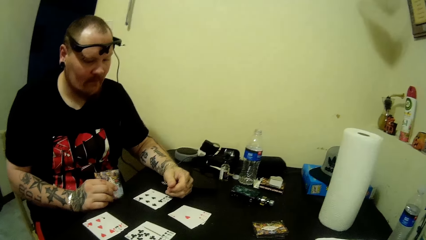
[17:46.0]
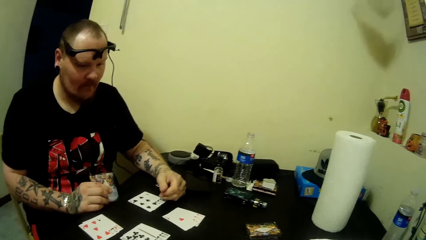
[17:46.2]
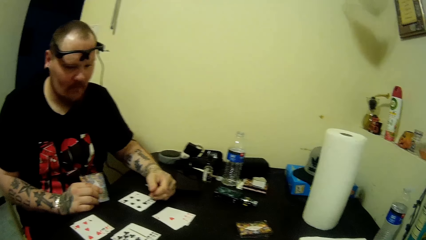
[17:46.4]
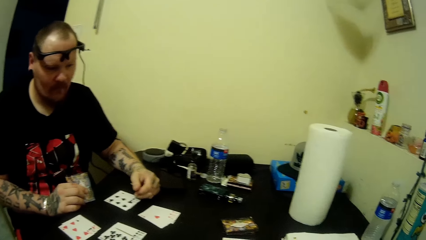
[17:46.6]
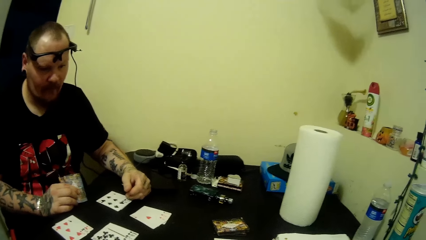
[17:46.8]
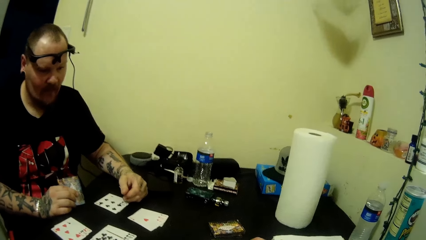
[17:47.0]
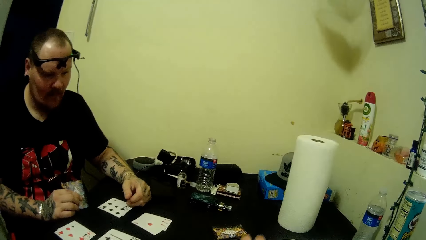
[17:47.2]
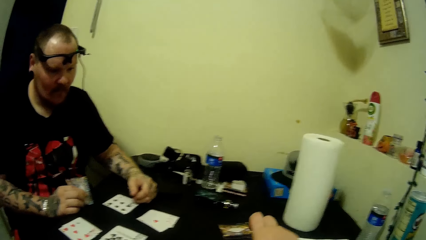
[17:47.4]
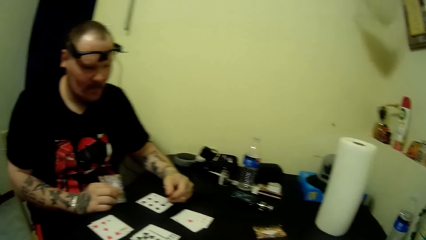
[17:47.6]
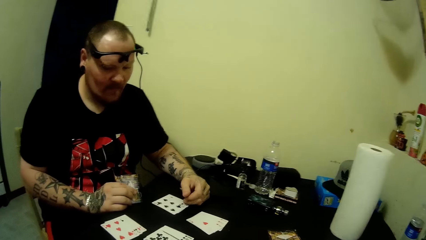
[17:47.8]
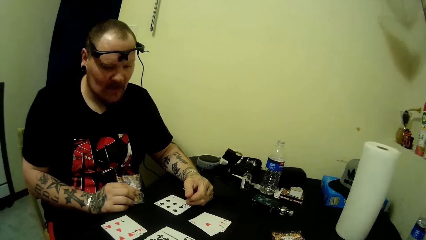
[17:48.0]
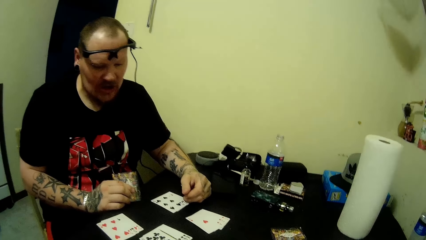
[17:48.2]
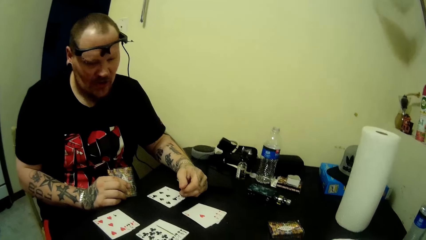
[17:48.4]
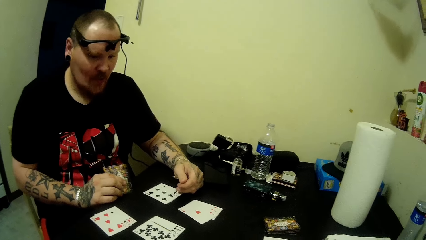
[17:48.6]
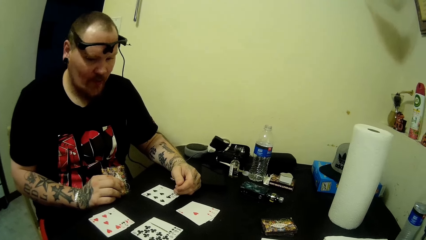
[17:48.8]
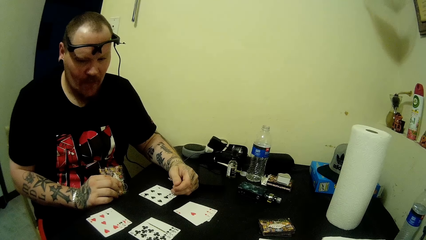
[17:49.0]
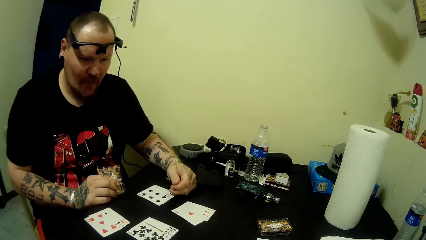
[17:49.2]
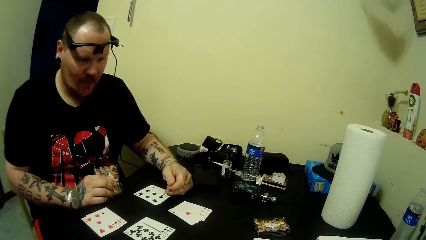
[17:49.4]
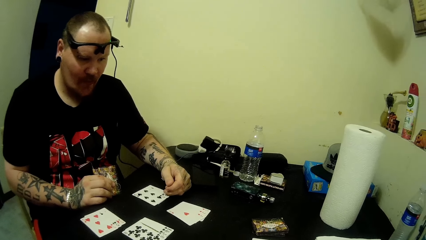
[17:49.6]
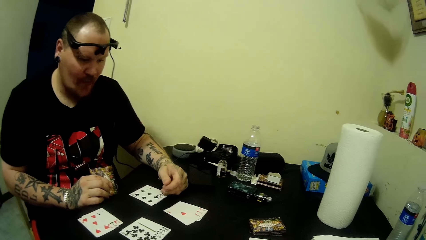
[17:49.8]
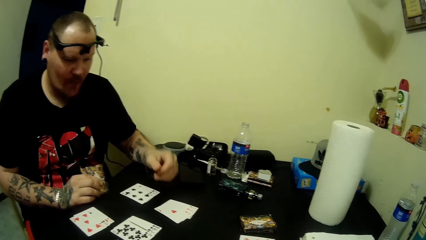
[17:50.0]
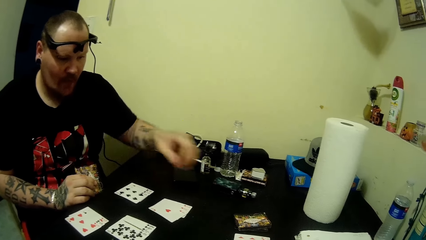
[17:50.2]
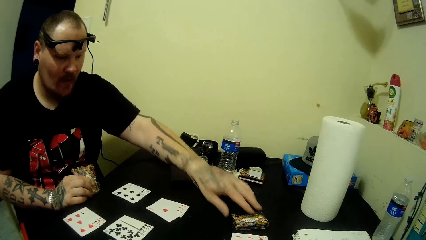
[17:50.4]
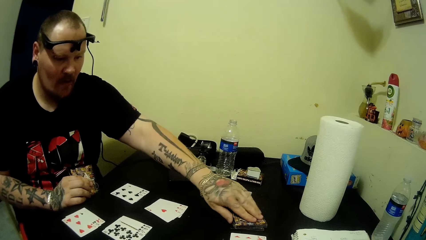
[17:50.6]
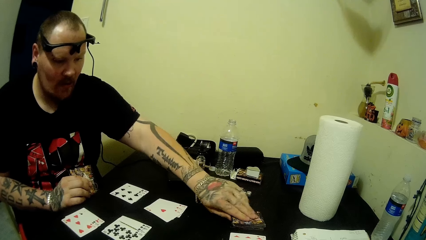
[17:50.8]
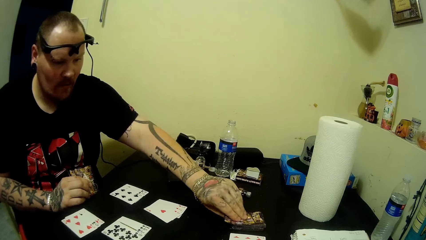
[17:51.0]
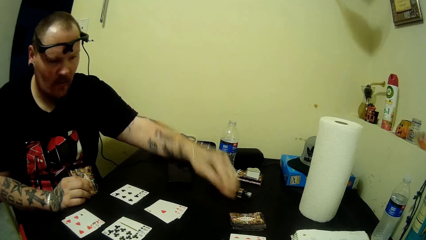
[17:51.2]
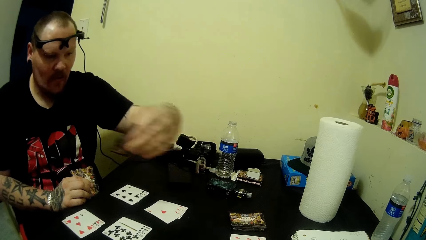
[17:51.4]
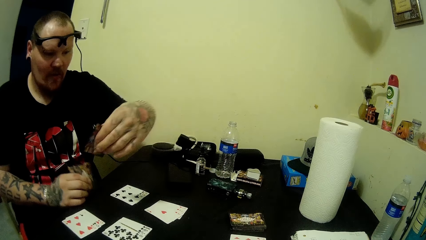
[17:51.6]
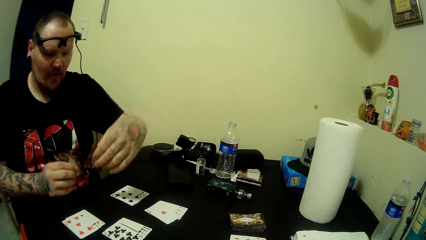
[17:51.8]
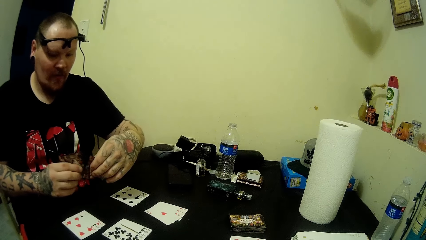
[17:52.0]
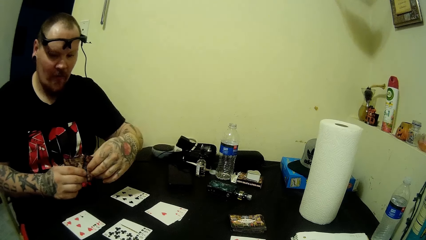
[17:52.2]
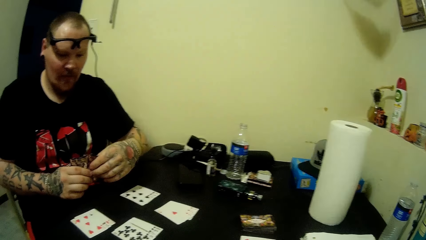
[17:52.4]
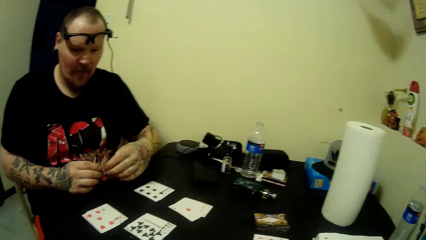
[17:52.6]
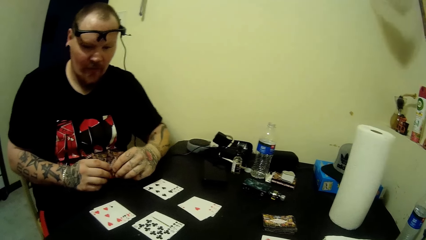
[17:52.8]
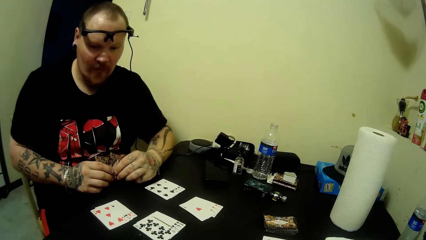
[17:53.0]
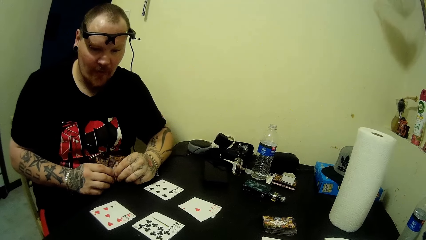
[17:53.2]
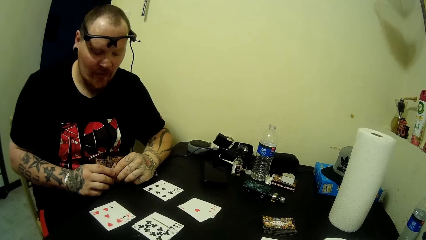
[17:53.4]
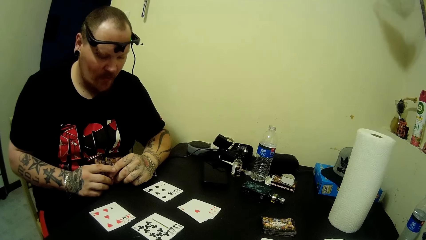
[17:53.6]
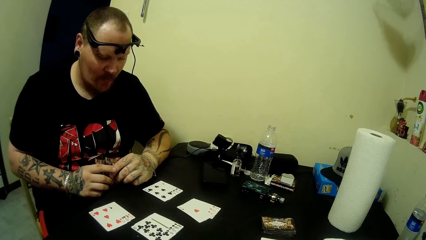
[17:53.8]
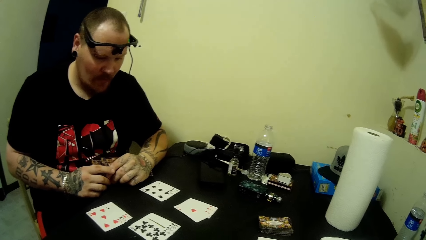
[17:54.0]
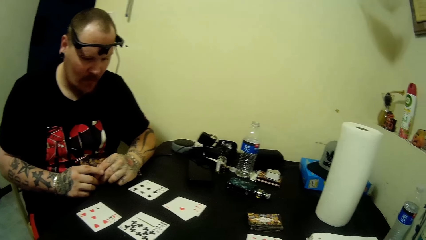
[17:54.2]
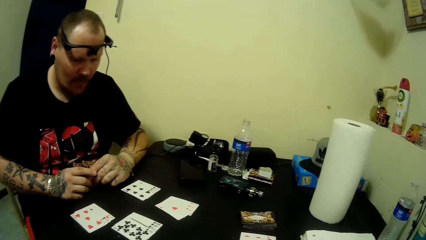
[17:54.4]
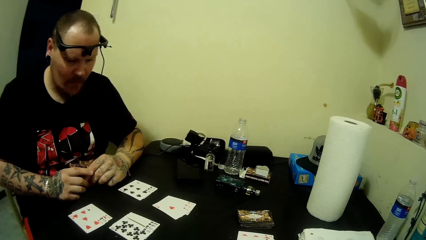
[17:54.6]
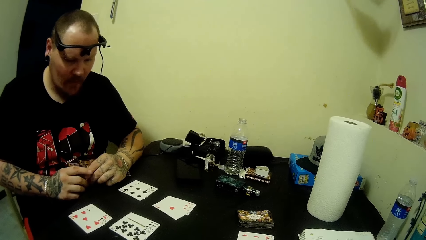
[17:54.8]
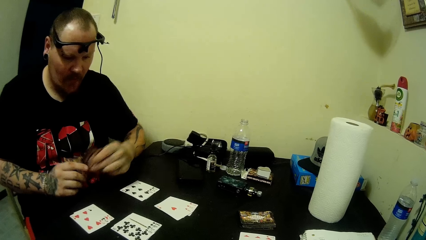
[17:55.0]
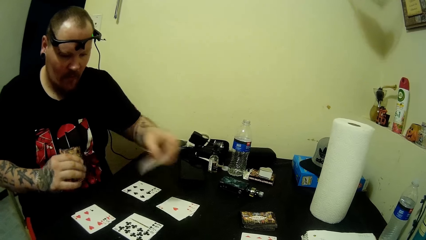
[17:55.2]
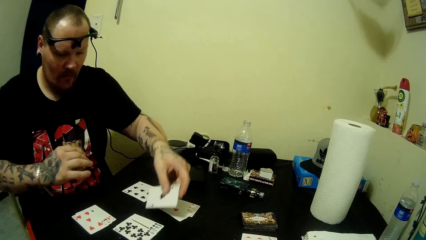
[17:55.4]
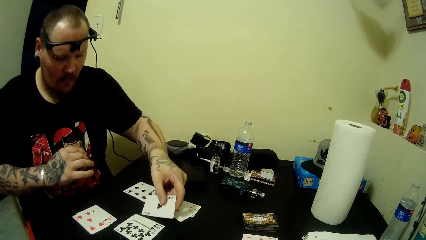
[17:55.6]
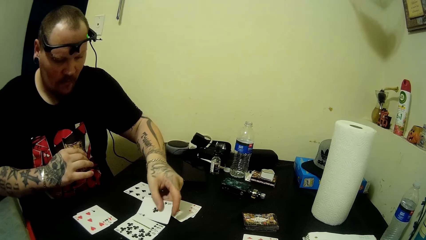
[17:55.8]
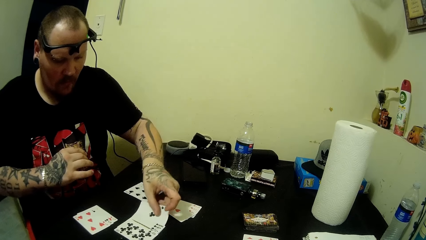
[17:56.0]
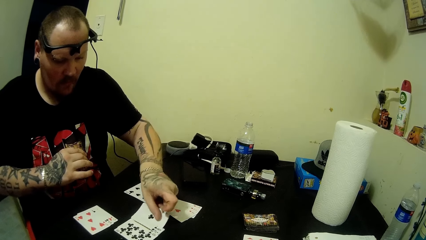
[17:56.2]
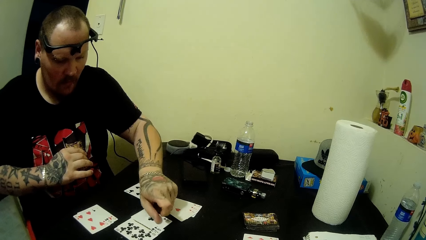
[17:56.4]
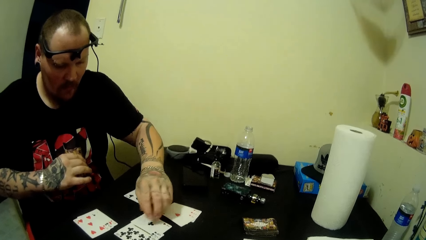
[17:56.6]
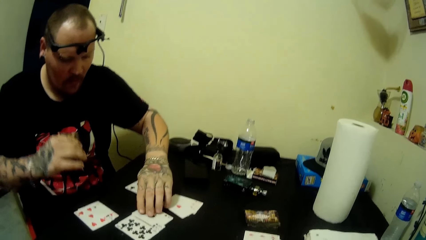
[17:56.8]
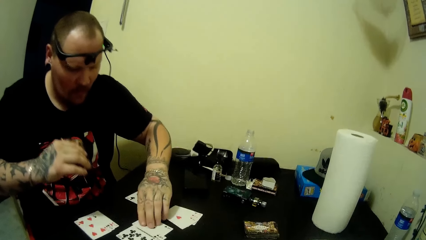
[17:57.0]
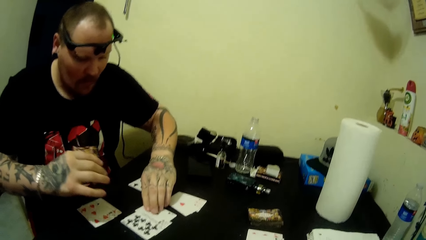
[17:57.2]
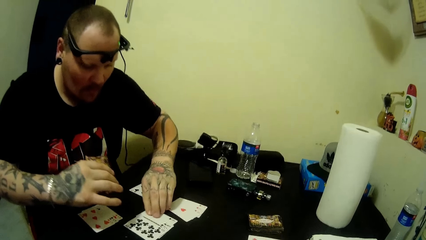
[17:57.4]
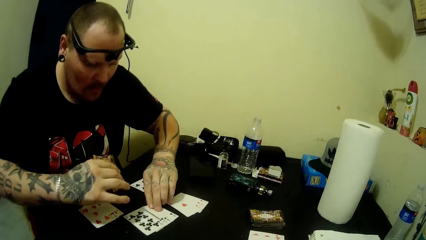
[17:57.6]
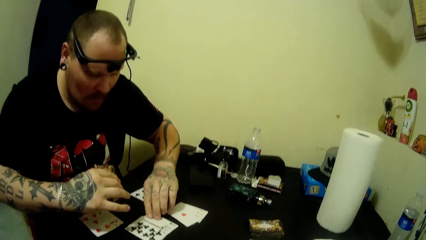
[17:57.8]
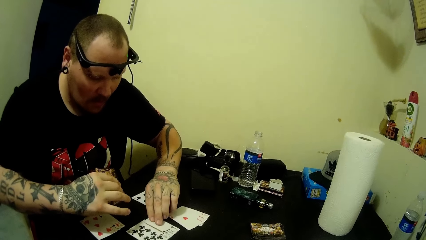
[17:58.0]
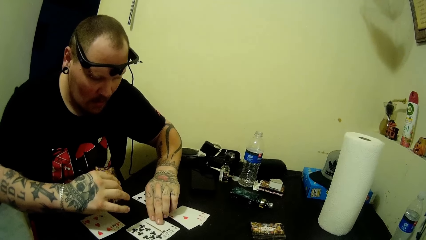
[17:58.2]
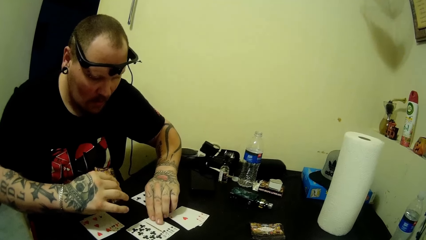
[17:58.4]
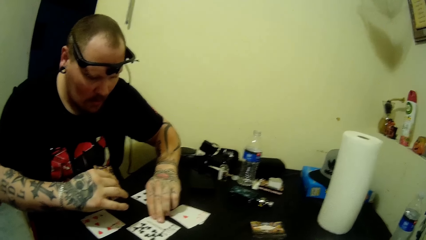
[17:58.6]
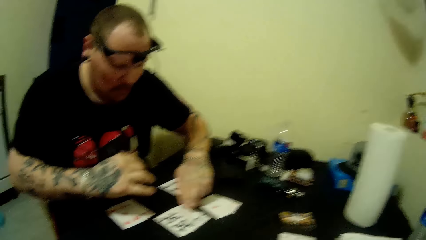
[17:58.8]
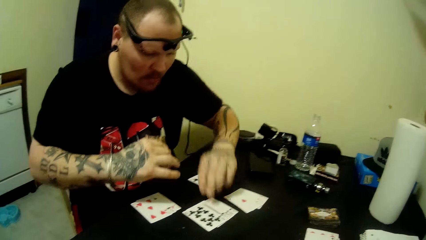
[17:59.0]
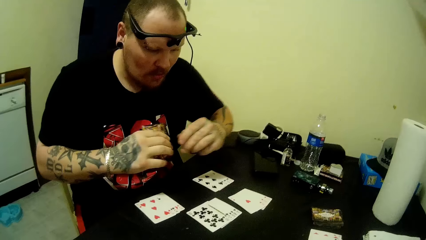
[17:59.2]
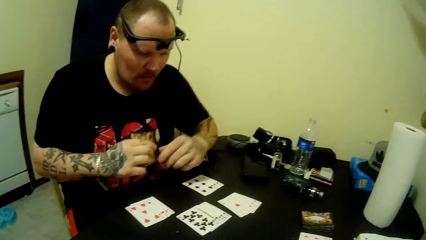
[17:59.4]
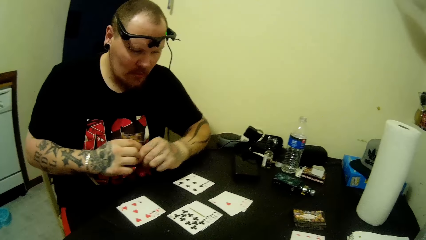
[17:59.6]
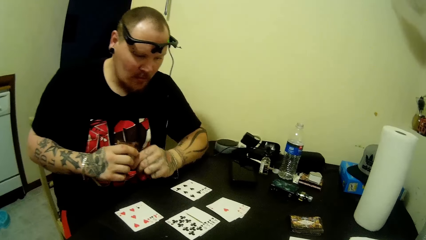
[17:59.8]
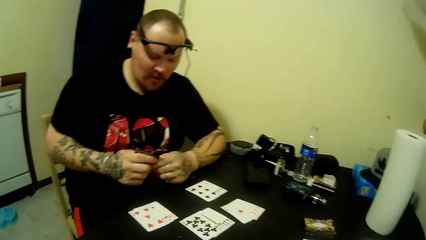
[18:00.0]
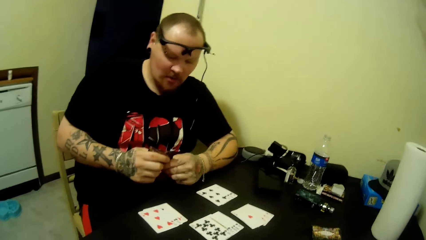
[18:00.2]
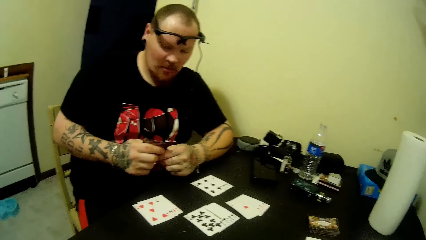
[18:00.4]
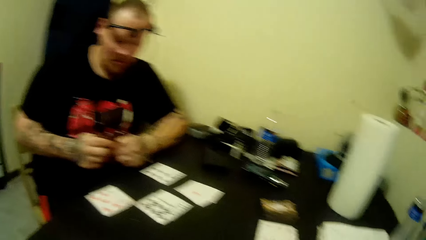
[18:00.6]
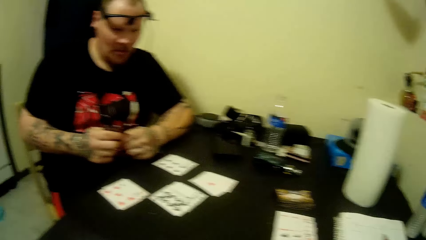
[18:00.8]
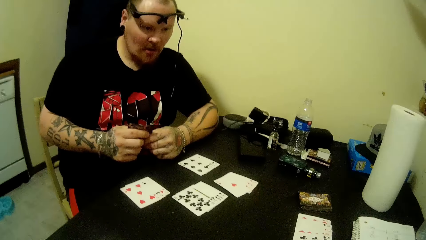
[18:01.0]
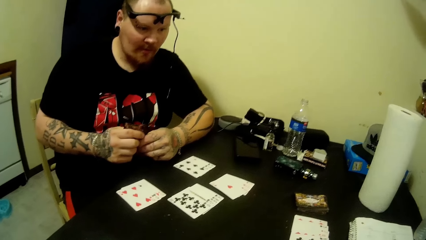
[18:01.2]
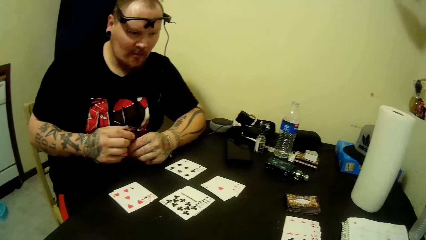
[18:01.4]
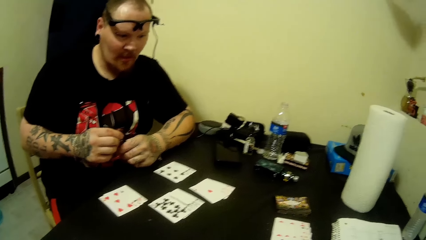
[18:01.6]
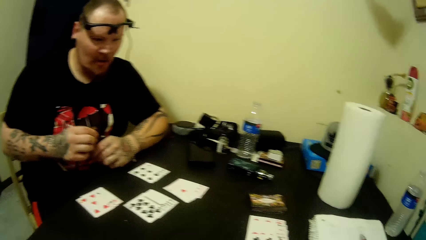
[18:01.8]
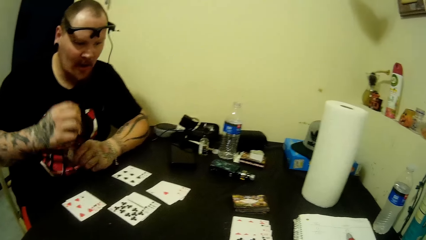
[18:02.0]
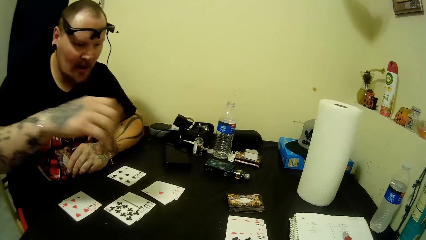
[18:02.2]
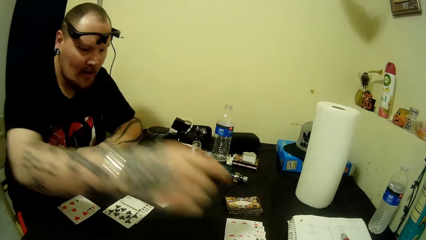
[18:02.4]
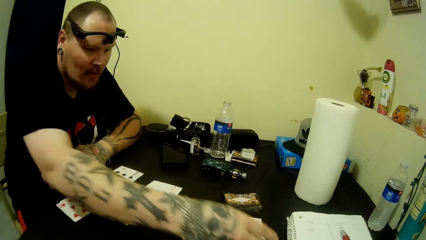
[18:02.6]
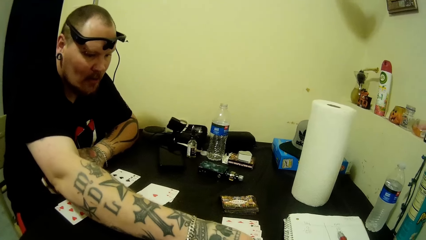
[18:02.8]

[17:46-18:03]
The camera wearer looks around the area. A man picks a card from the table and places a card on the table.
